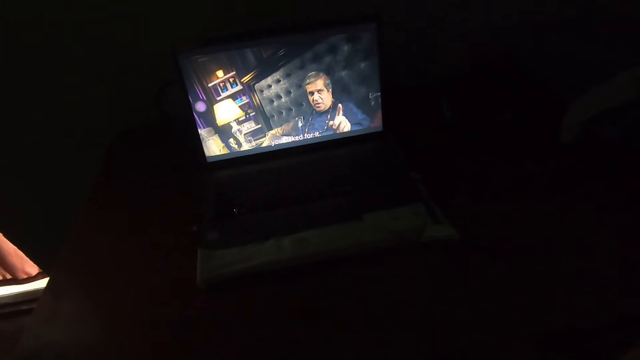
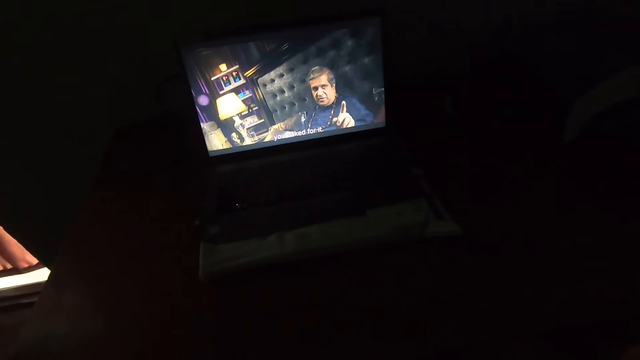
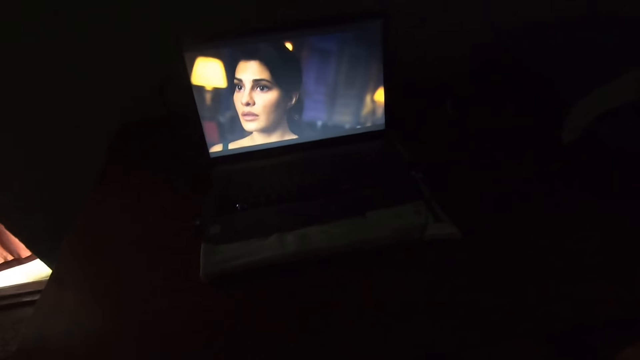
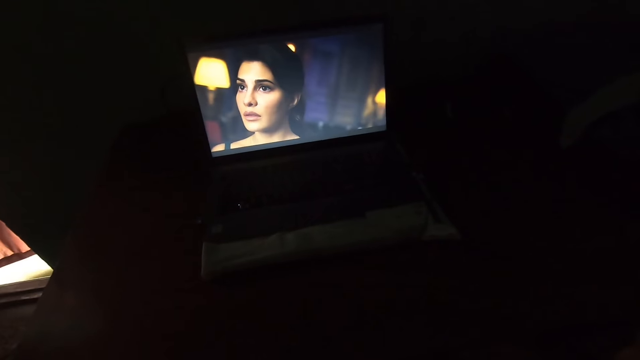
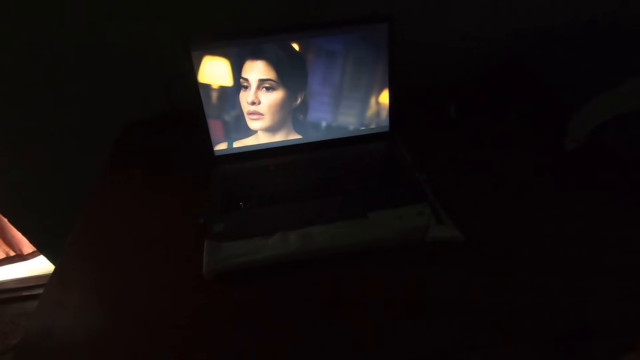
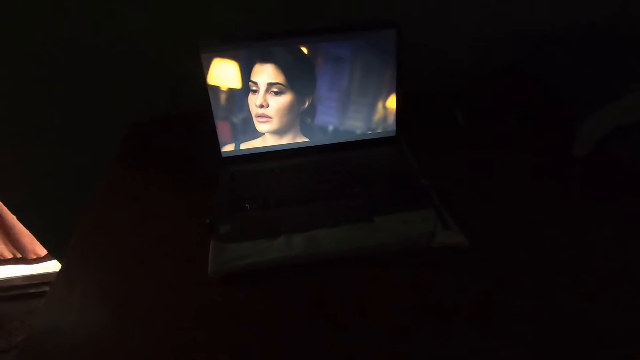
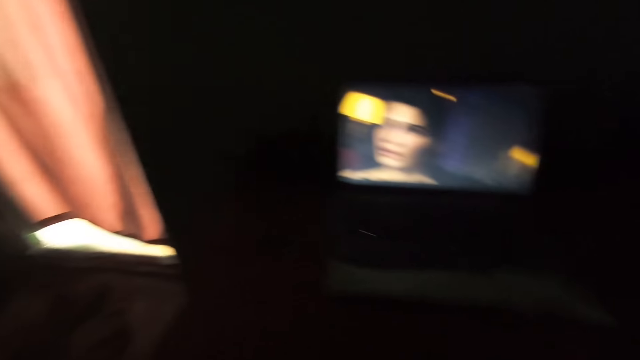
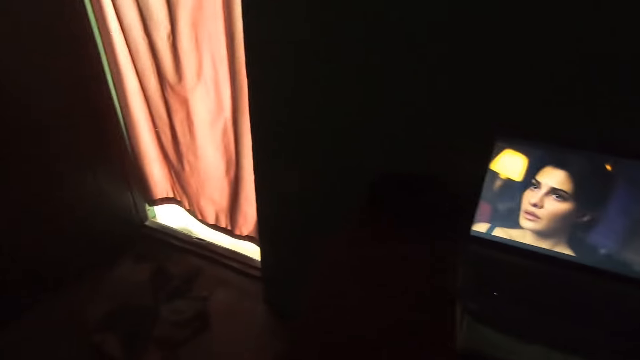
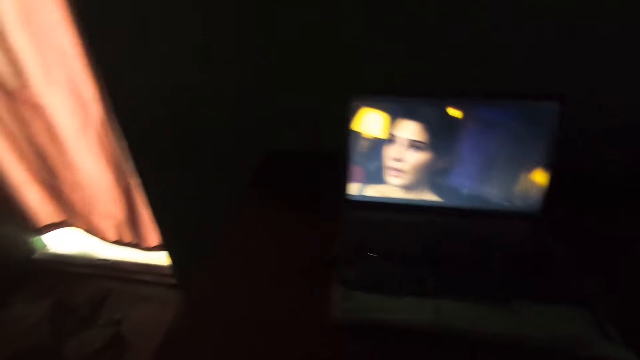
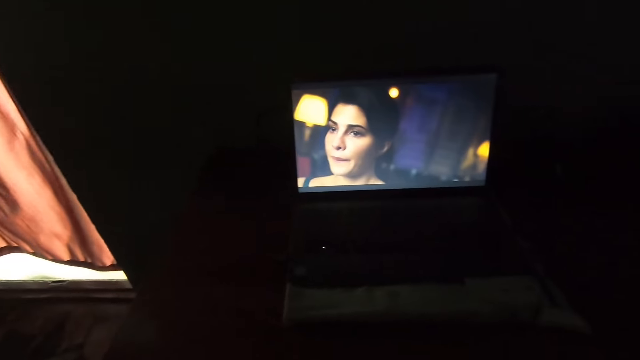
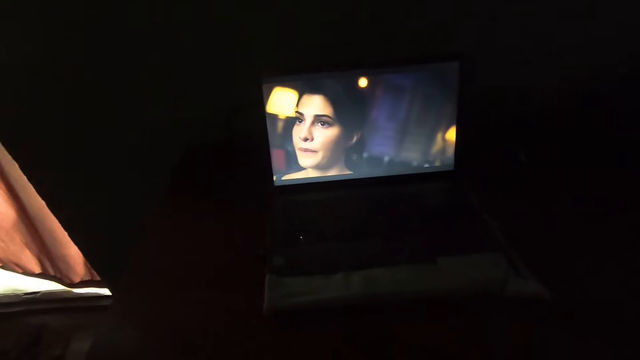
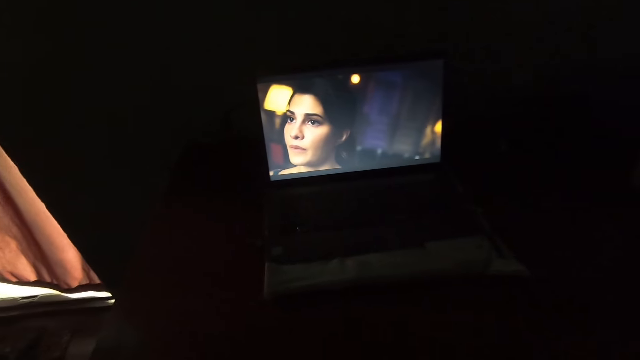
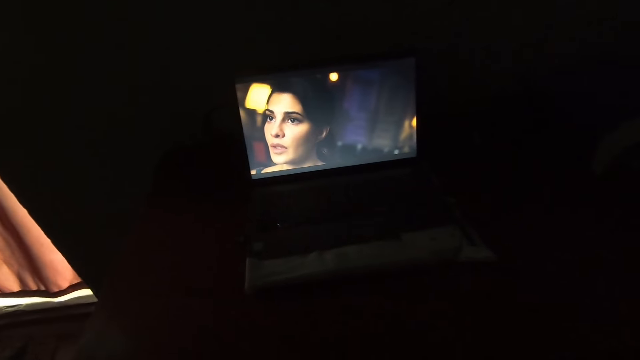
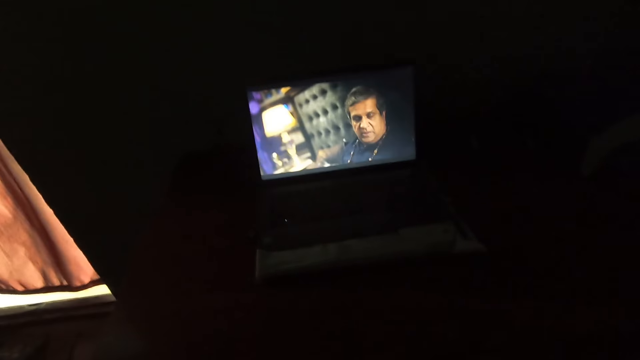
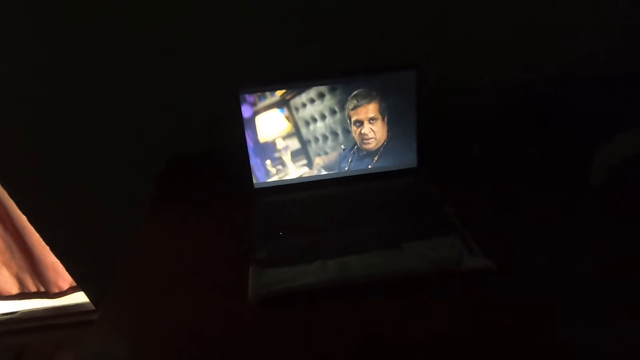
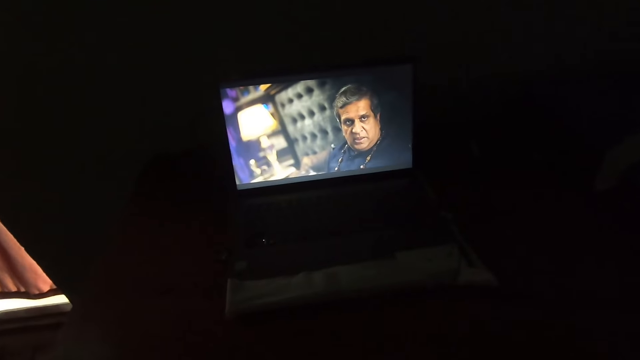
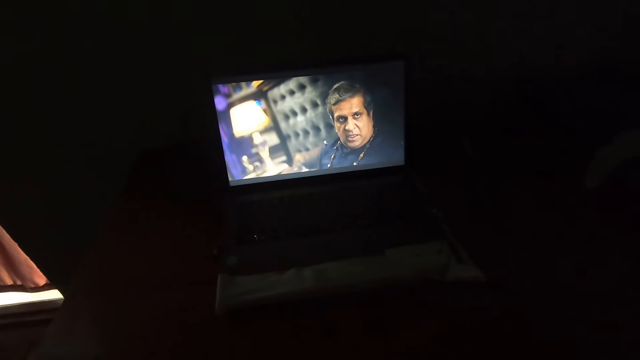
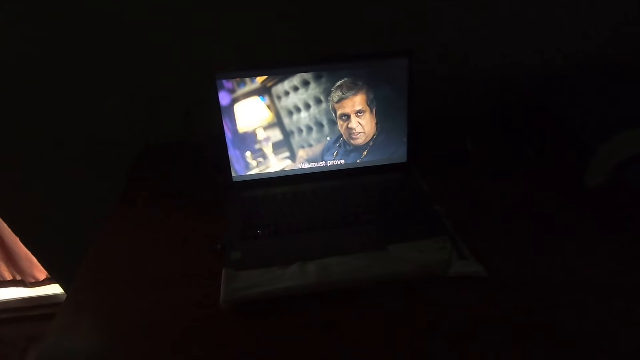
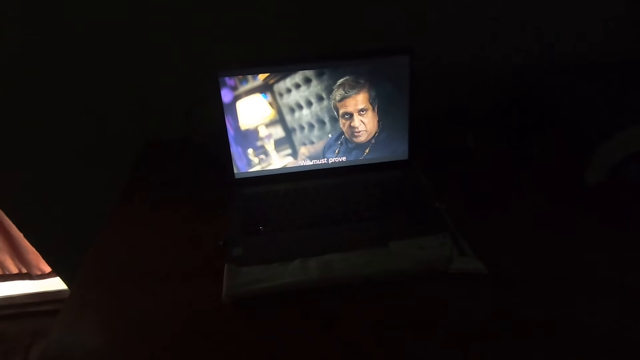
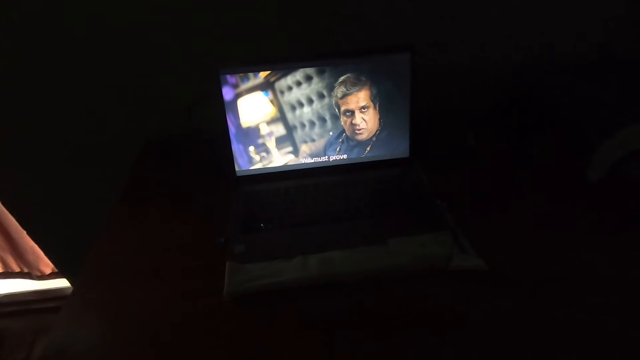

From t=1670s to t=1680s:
The camera wearer looks around the house. They watch a movie on a television.

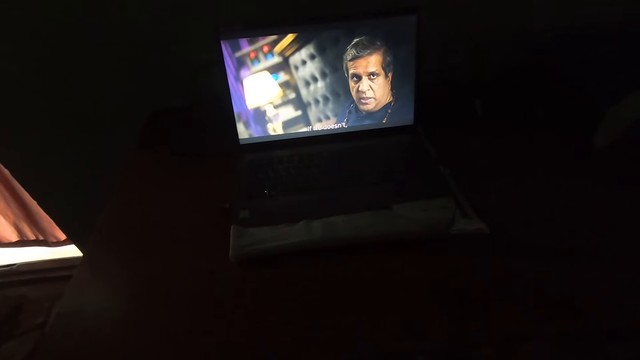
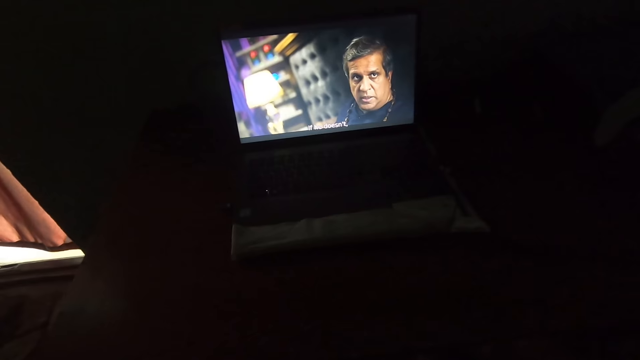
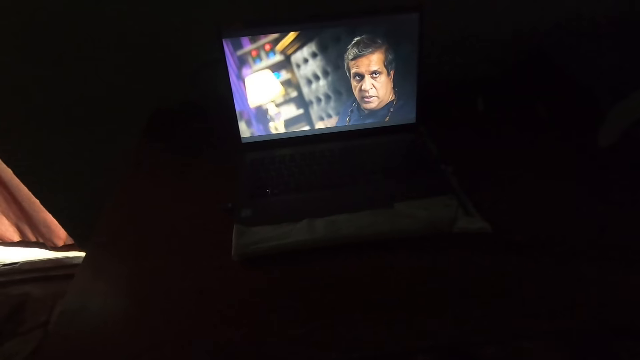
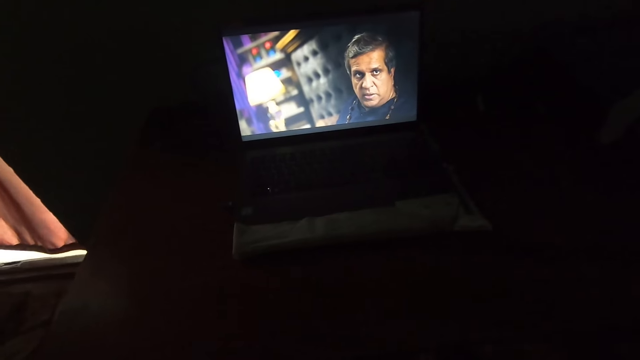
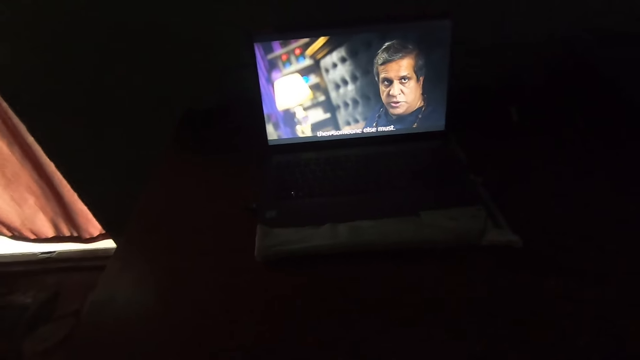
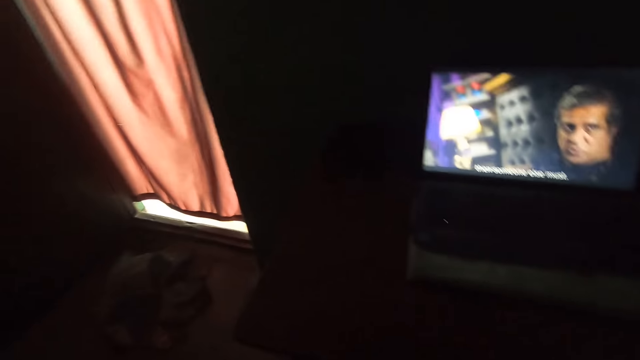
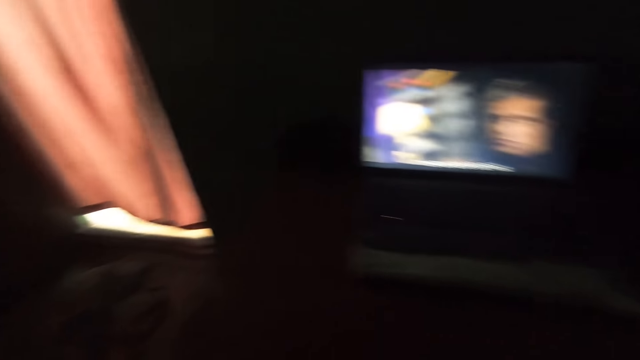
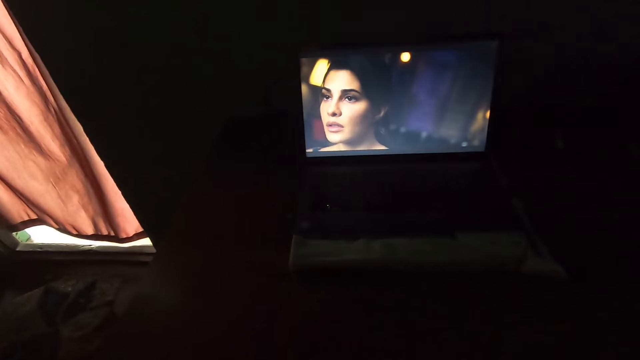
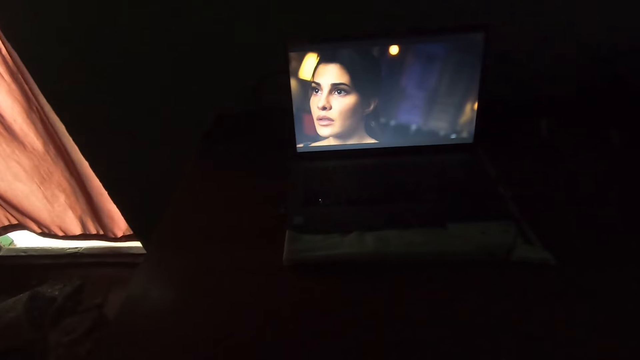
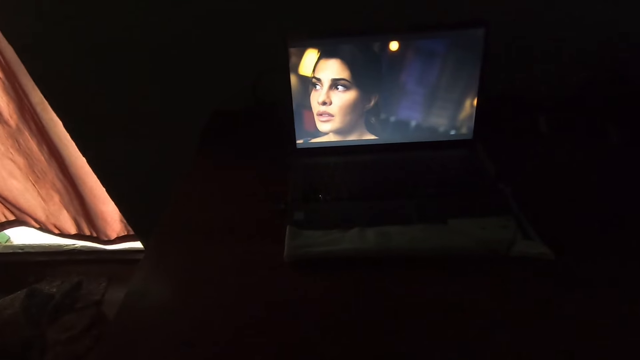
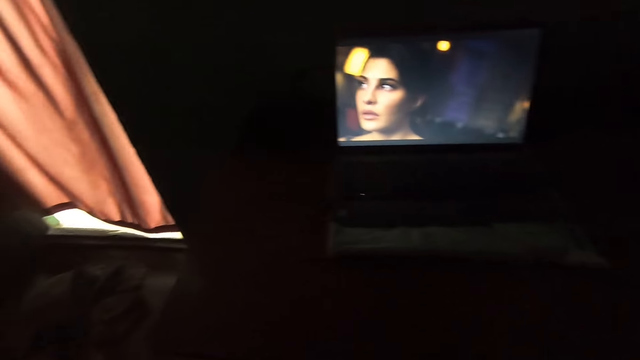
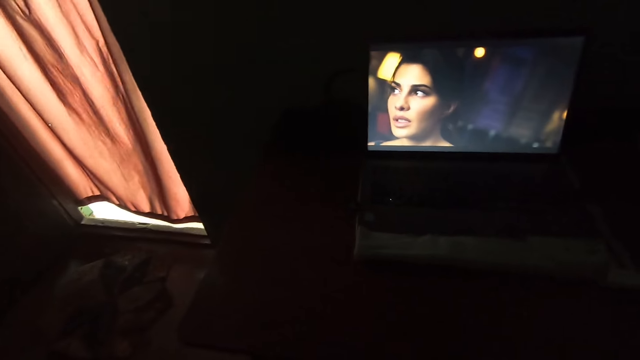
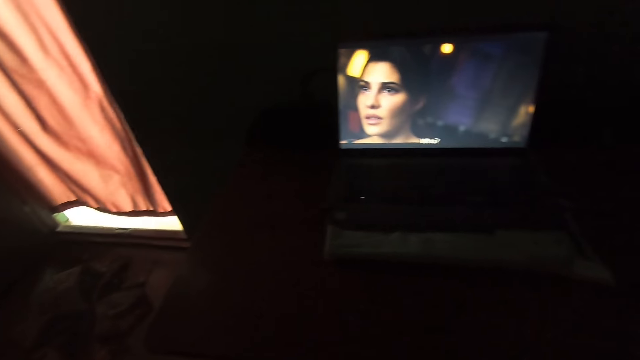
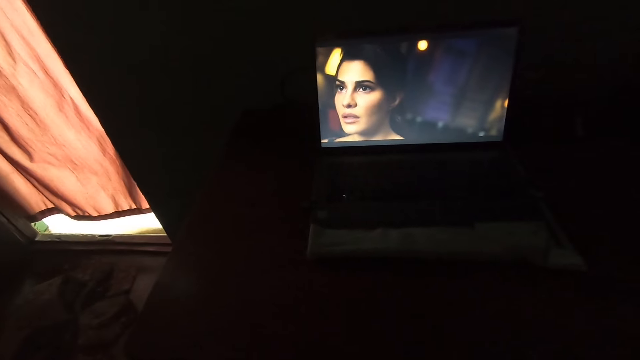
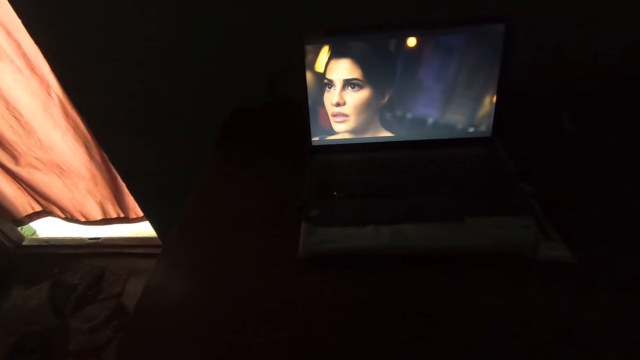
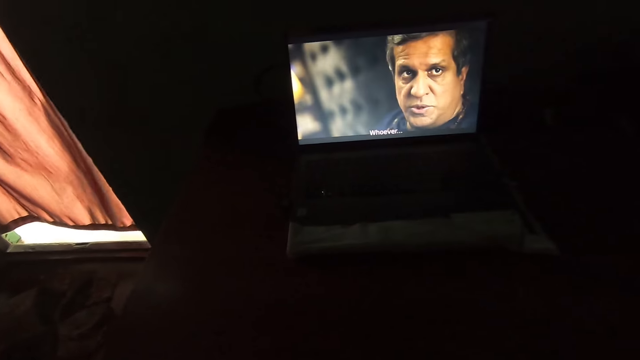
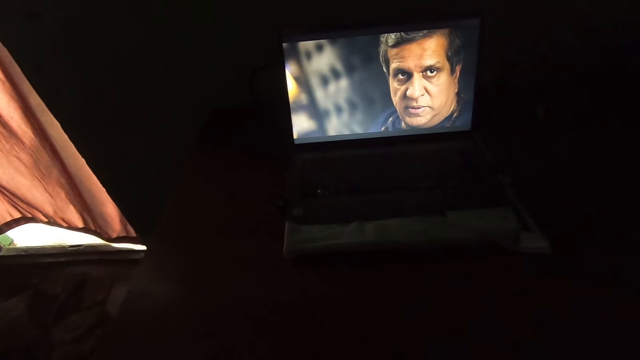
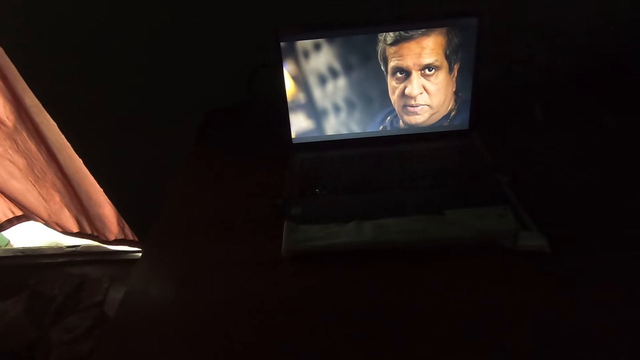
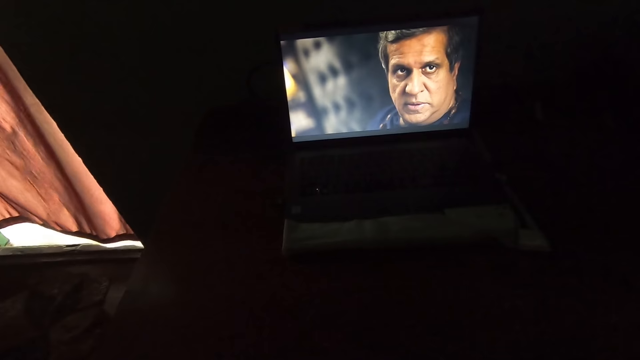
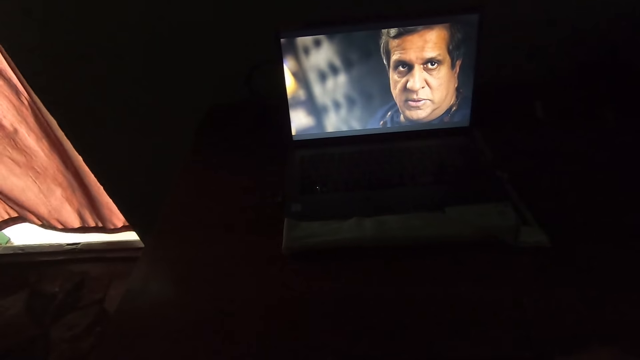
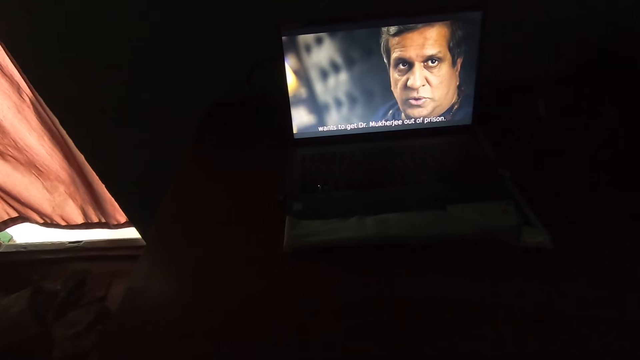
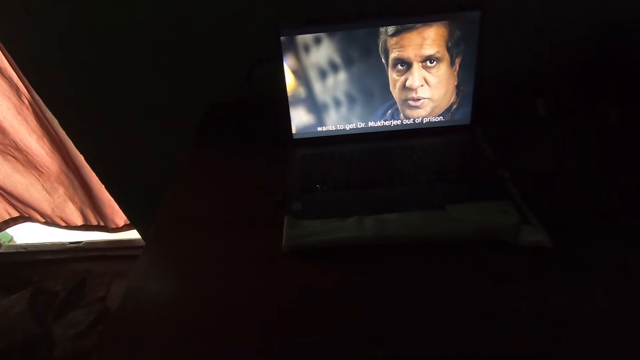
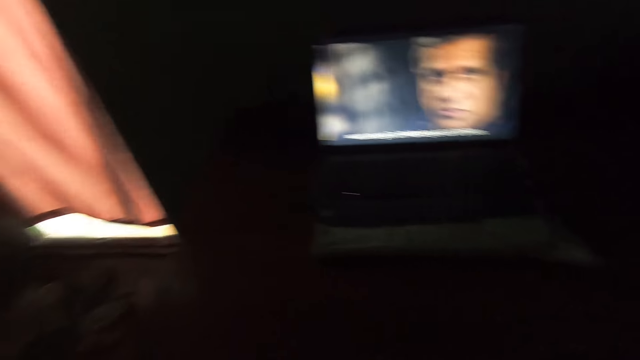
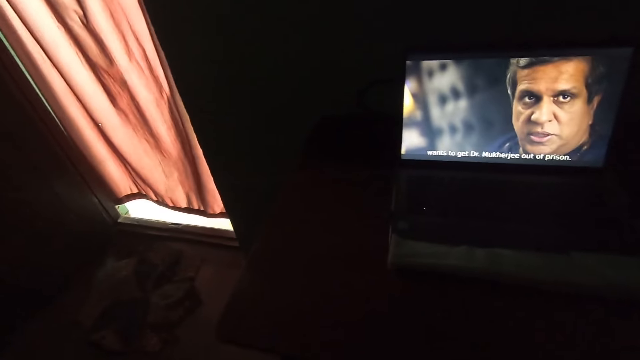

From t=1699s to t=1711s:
The camera wearer looks around the house.
